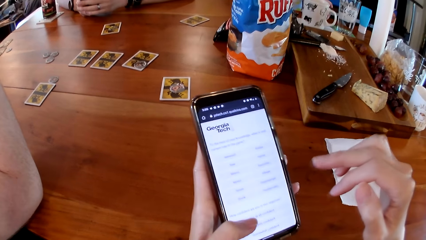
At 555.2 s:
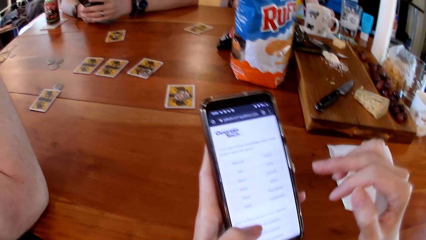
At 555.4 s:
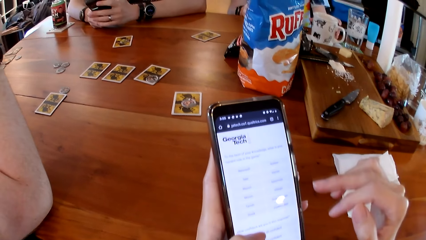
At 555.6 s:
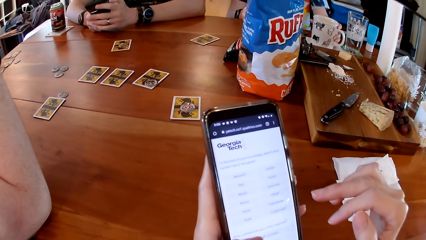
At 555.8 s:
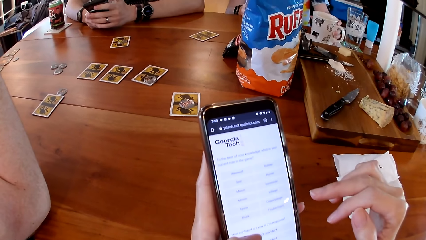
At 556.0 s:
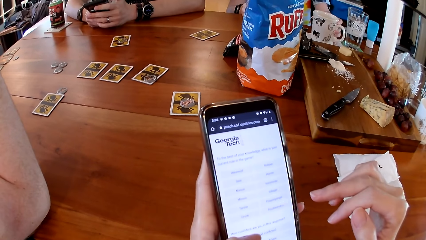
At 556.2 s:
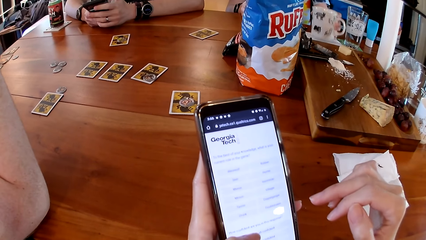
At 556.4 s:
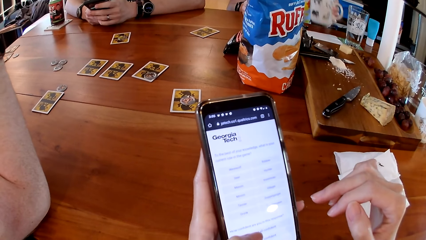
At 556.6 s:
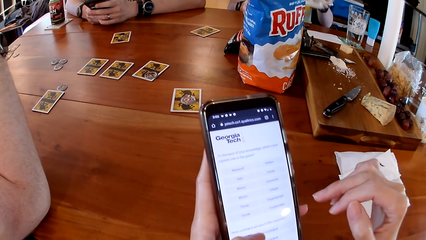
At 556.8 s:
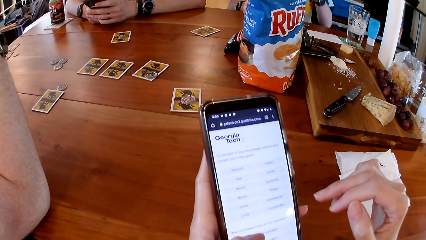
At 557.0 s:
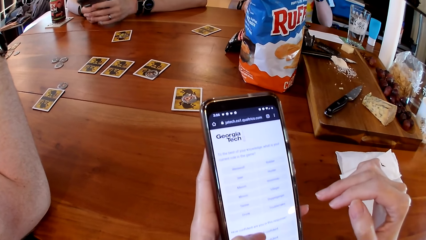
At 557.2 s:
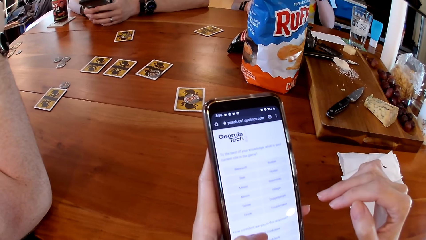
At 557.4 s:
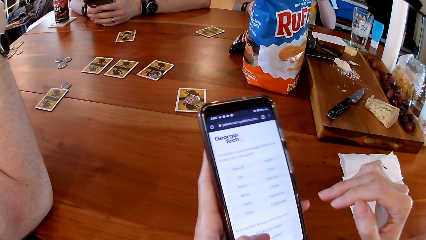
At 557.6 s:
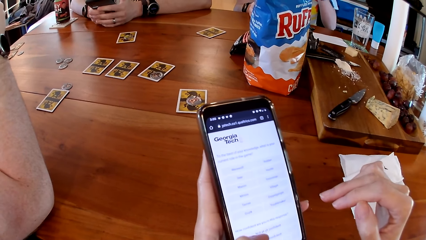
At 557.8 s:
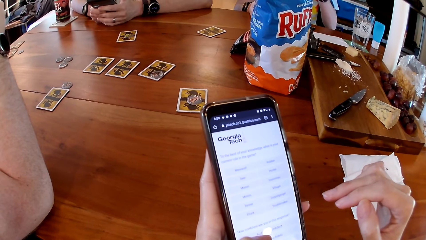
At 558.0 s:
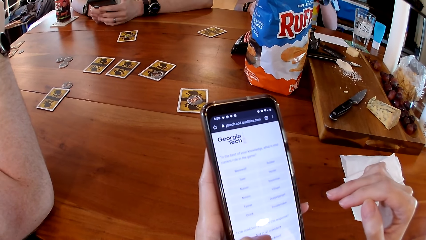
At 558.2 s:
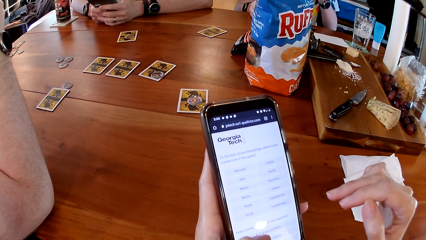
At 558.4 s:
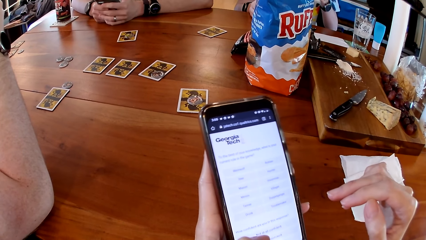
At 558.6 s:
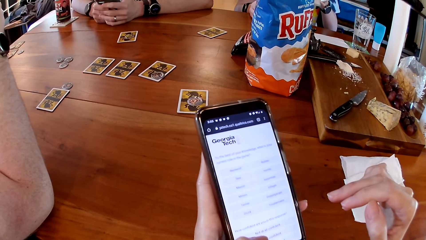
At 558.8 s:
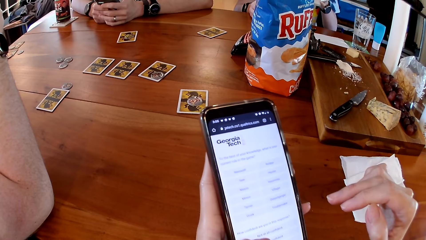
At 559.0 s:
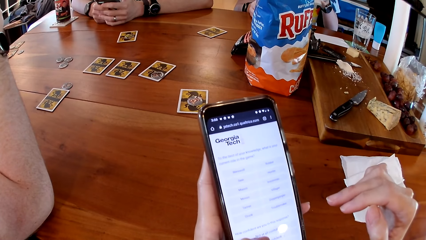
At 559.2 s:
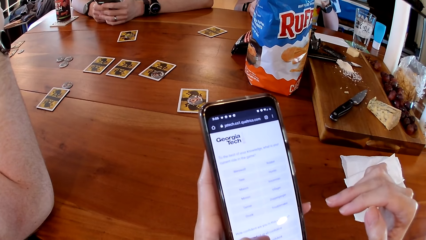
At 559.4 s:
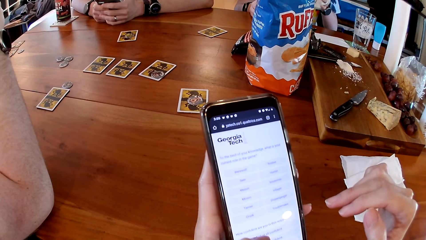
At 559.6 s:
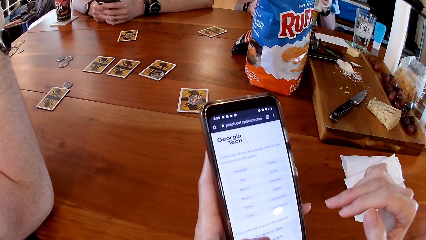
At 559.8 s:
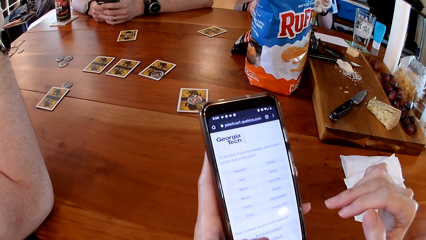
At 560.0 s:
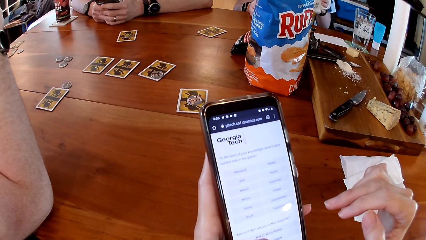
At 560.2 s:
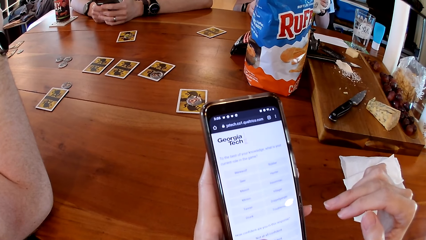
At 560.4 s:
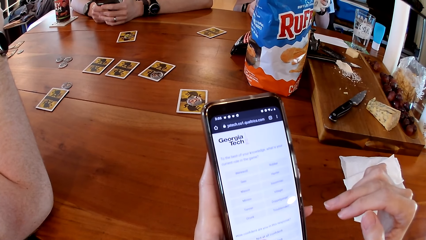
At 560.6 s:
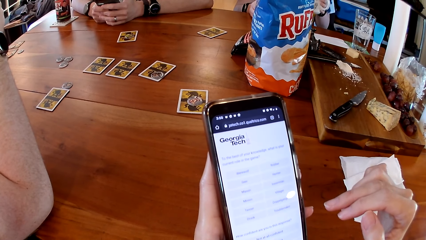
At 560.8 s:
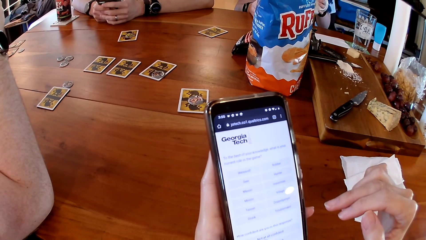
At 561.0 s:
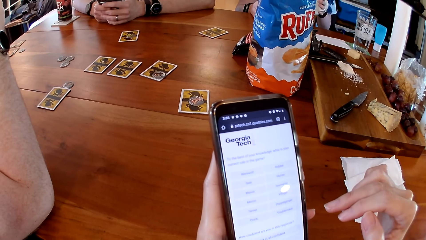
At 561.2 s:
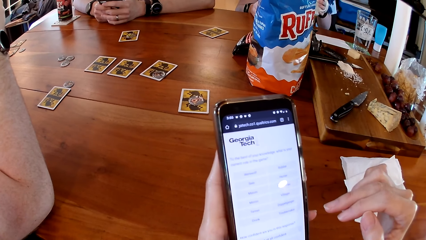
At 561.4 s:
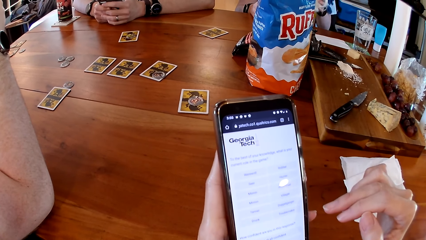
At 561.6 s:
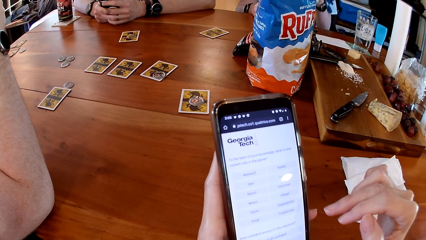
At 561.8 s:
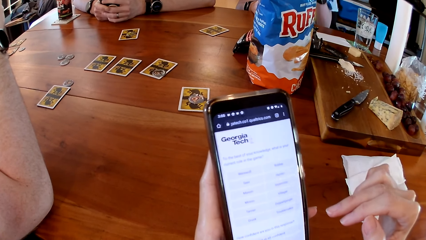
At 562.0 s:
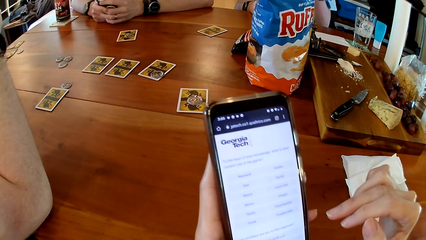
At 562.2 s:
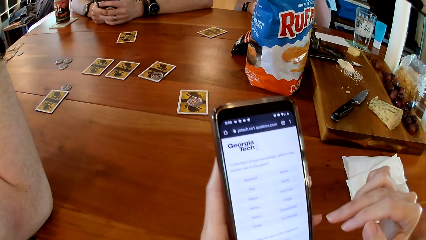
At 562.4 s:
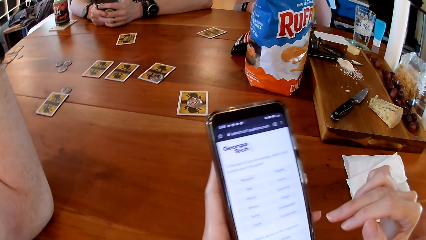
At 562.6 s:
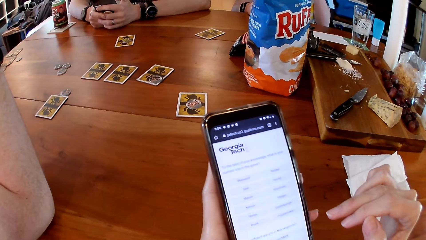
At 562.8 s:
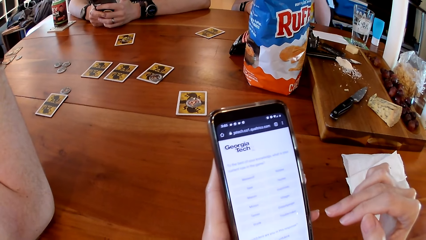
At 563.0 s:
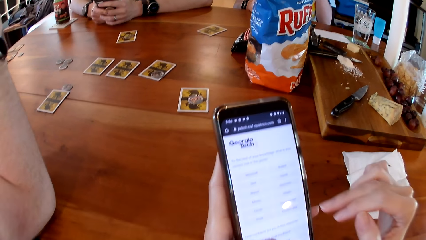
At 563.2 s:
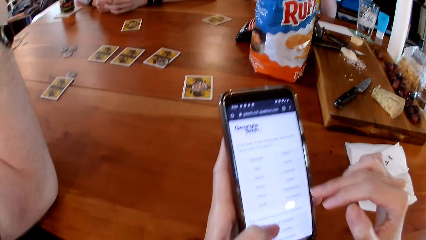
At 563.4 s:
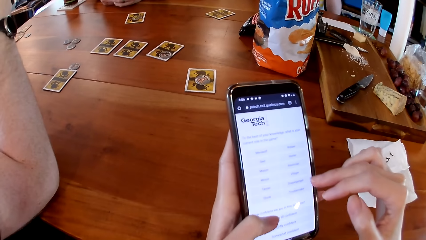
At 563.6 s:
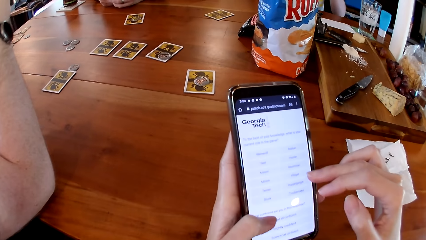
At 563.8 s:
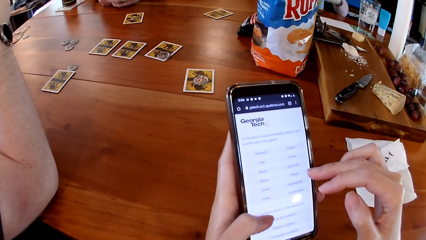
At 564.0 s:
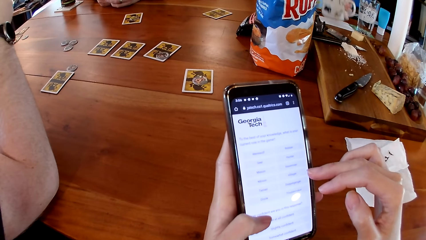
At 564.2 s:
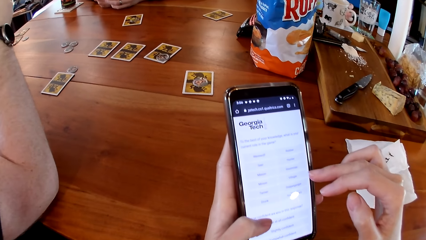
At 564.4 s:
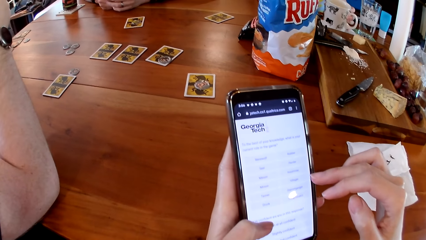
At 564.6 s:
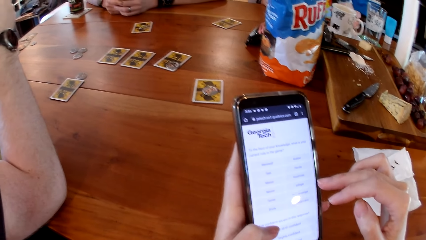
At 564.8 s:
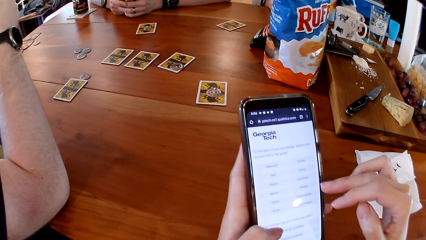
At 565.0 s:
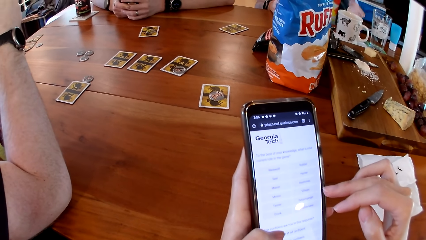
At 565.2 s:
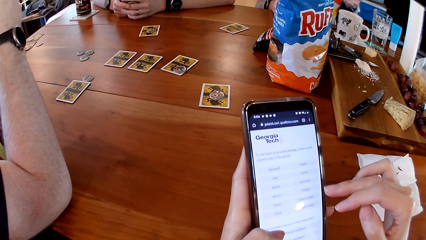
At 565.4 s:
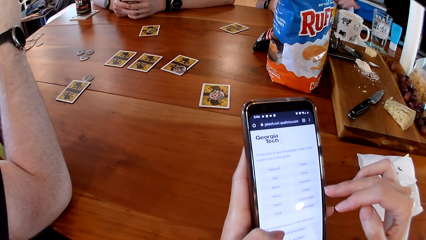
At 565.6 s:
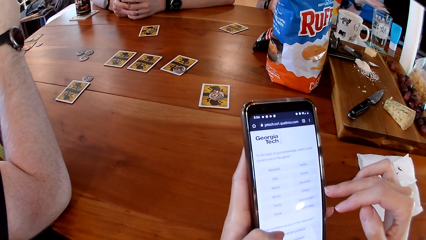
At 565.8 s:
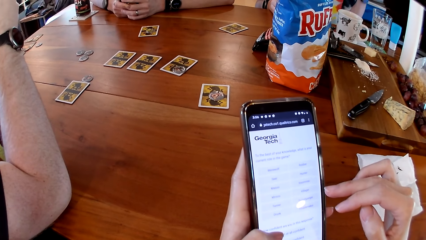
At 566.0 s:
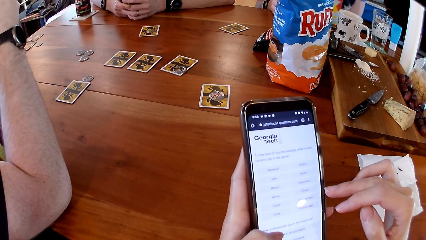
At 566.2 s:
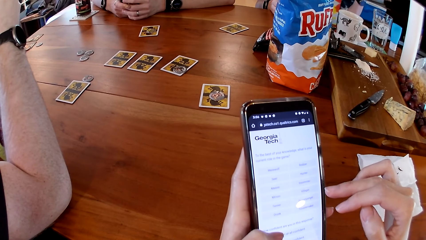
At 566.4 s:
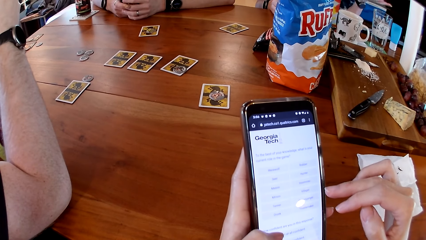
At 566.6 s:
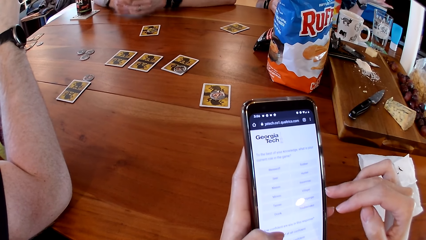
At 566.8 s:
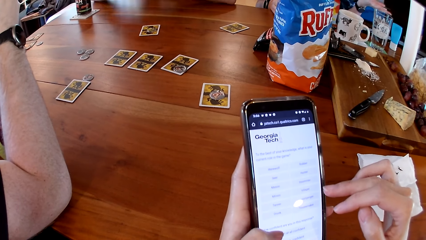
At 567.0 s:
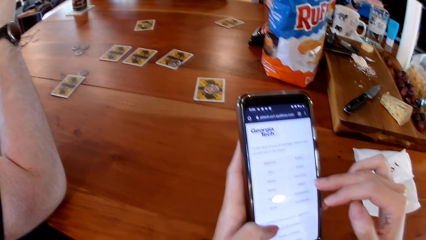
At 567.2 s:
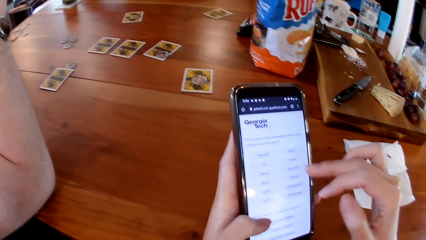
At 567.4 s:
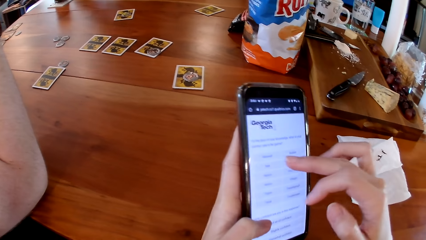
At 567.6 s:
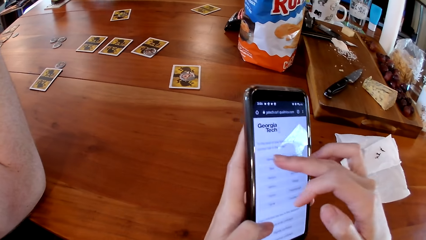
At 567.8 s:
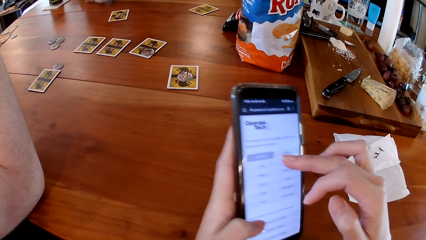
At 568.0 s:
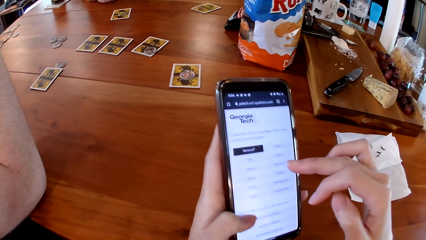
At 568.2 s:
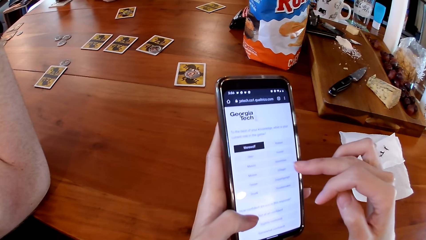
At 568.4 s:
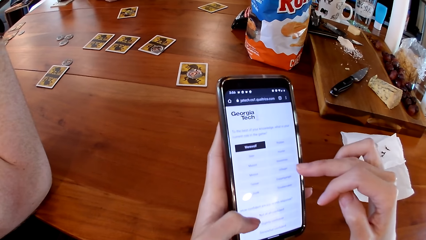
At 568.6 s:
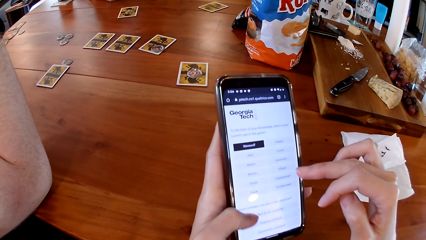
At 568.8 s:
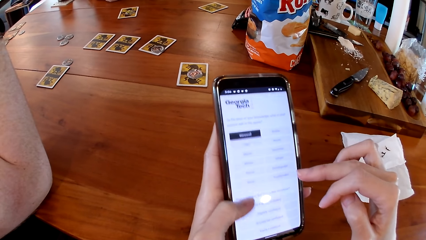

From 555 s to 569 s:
A woman picks up a cup from a paper towel on the table with her left hand. The woman drops the cup of tea on the paper towel on the table with her right hand.

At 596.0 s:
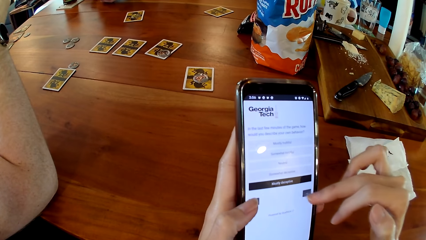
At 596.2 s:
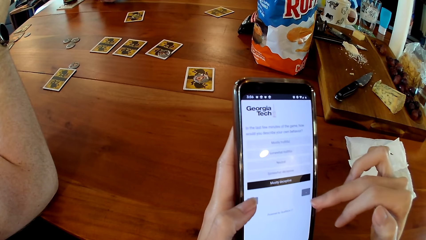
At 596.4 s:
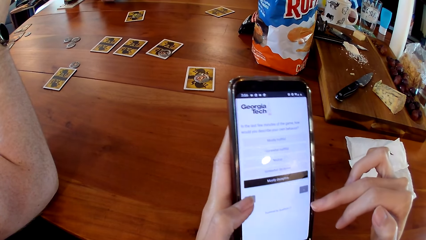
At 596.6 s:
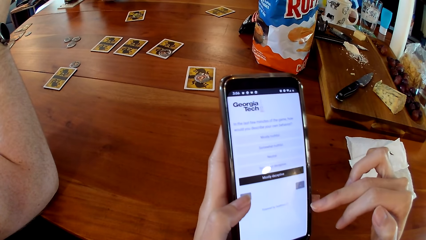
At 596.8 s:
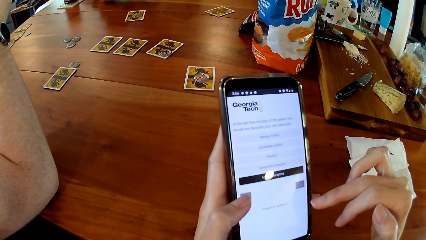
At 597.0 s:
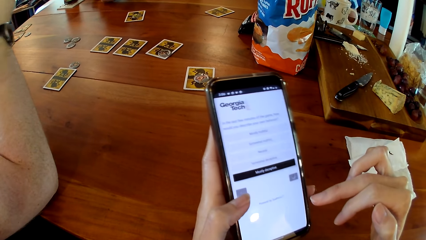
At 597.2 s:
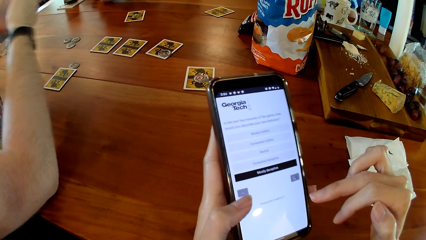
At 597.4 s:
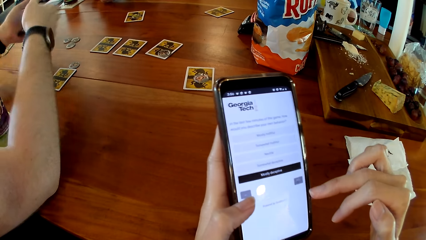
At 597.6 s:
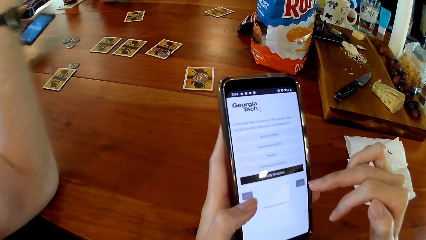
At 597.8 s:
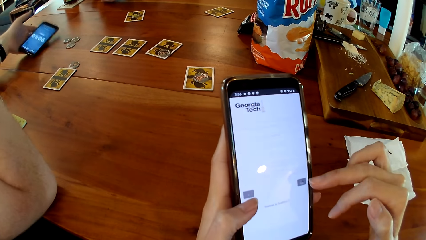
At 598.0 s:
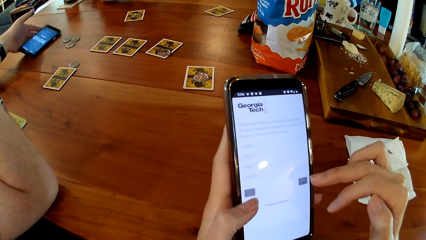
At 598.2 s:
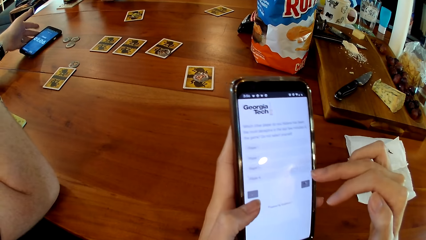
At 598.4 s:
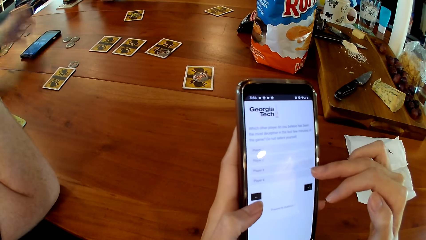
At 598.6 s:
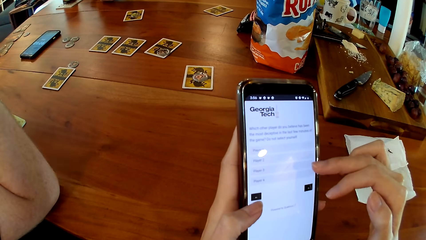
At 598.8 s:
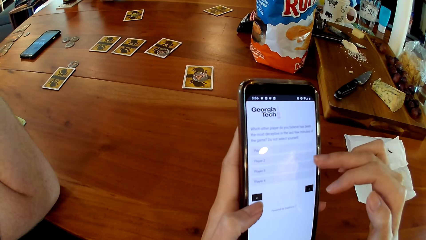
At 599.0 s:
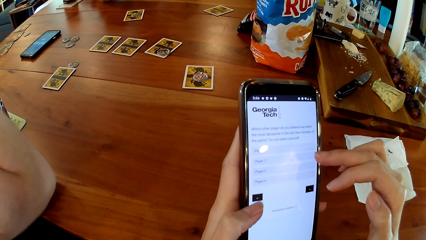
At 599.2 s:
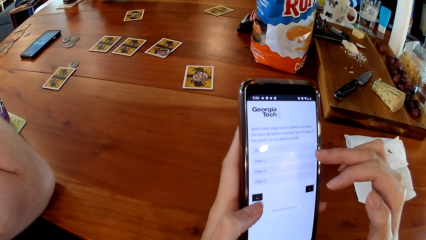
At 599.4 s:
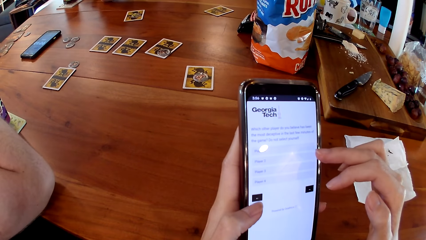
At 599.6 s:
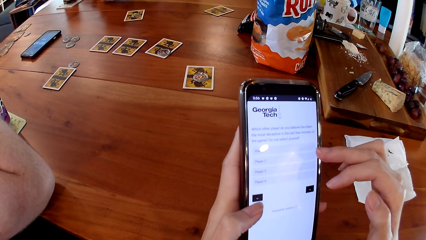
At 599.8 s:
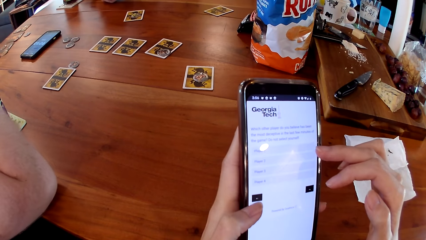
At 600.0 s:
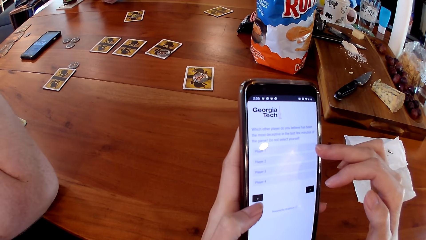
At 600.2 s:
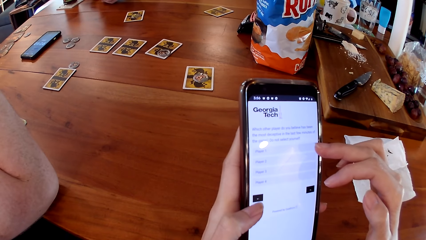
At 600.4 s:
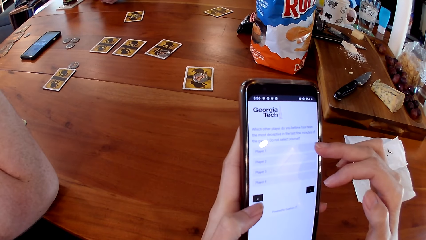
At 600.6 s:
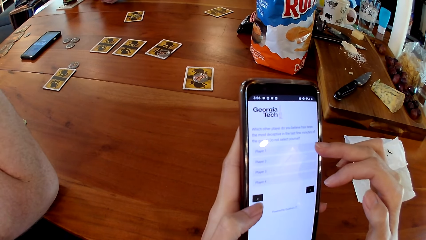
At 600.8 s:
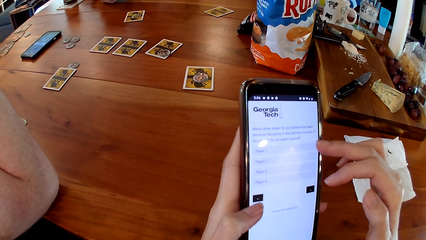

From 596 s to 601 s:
The man drops the phone on the table with his left hand.
